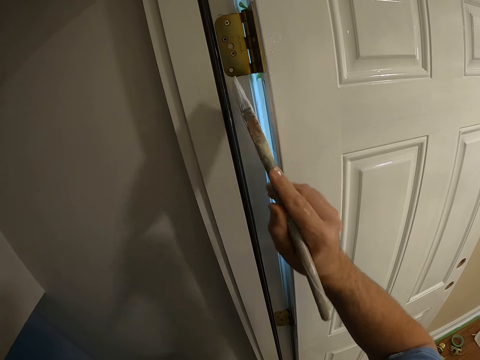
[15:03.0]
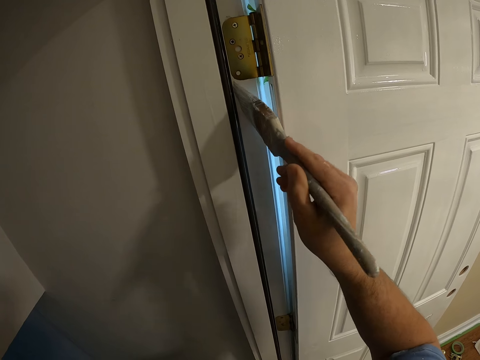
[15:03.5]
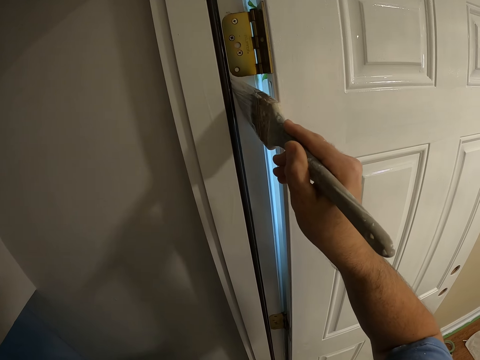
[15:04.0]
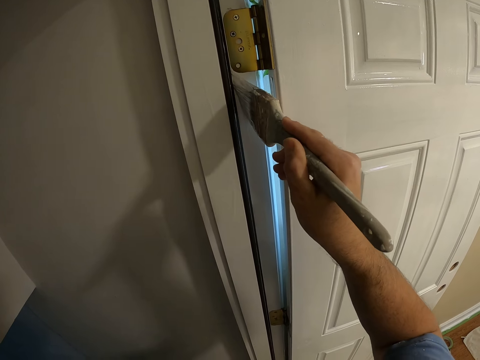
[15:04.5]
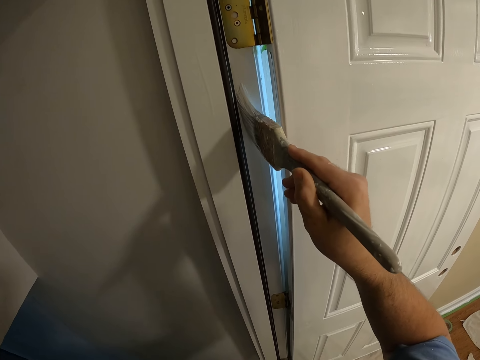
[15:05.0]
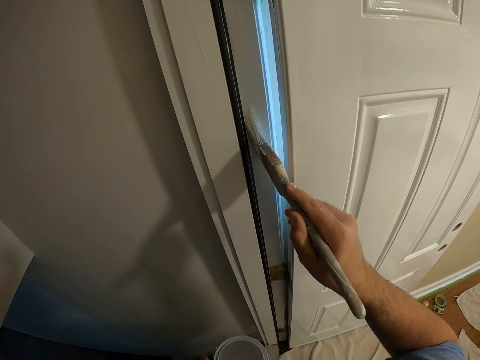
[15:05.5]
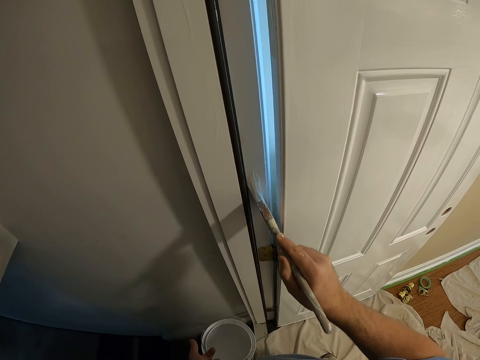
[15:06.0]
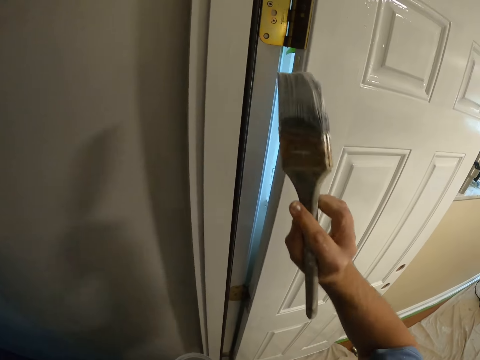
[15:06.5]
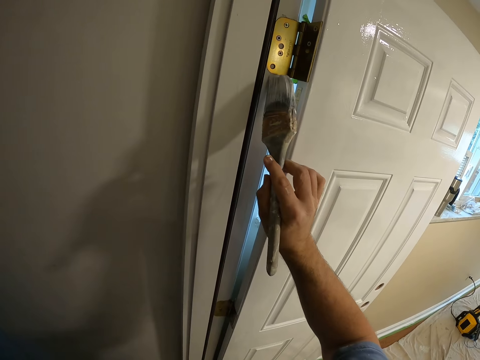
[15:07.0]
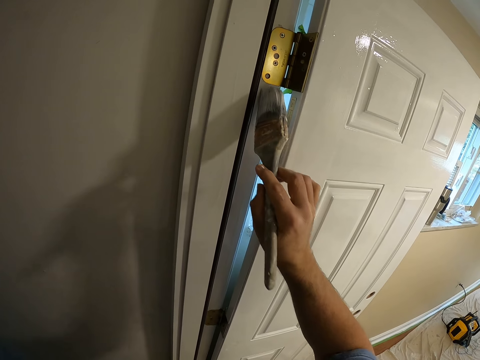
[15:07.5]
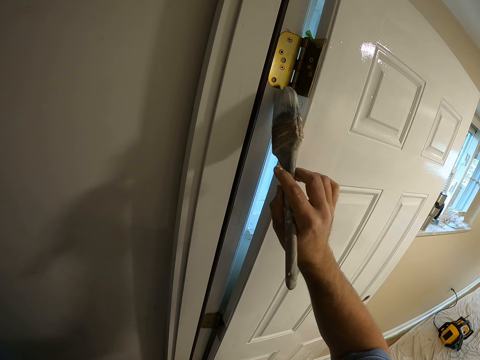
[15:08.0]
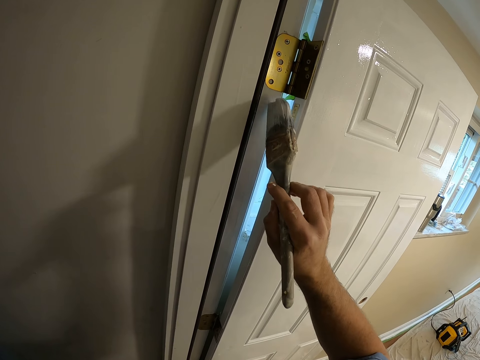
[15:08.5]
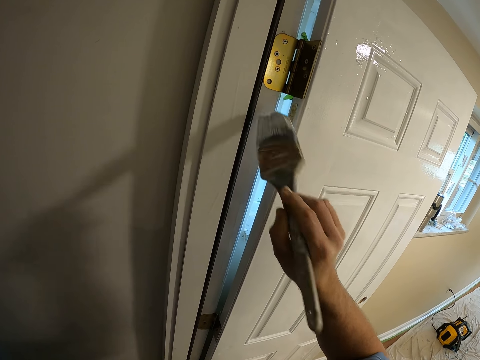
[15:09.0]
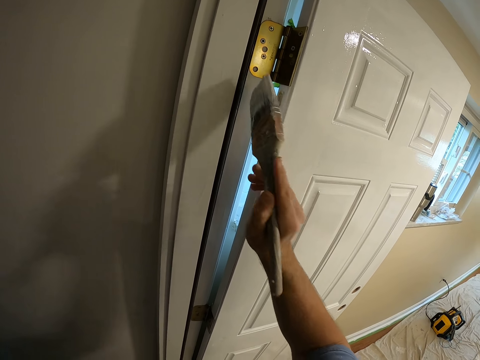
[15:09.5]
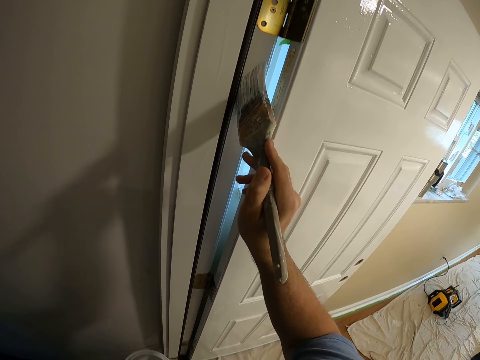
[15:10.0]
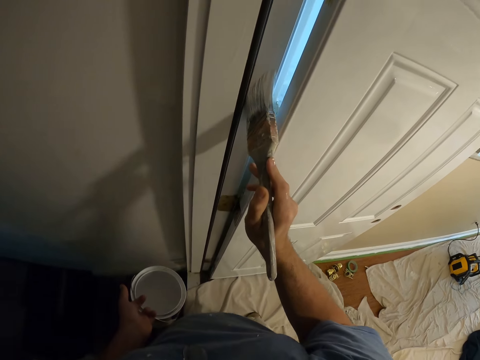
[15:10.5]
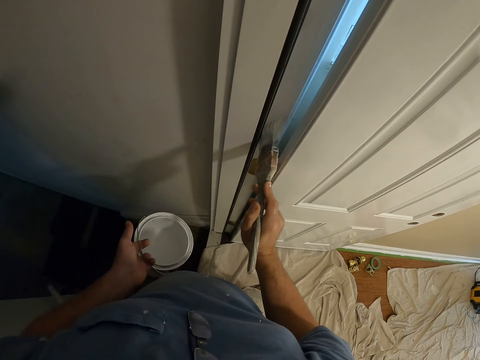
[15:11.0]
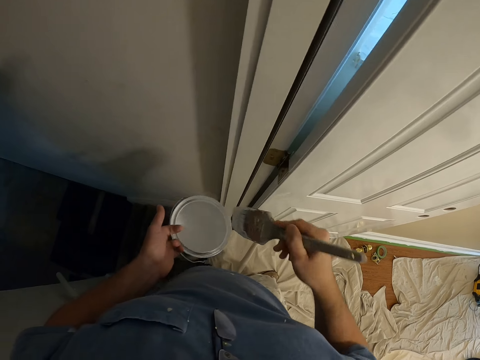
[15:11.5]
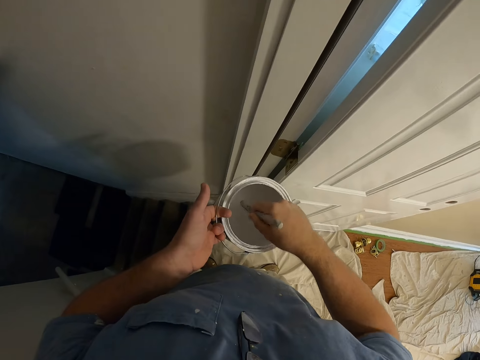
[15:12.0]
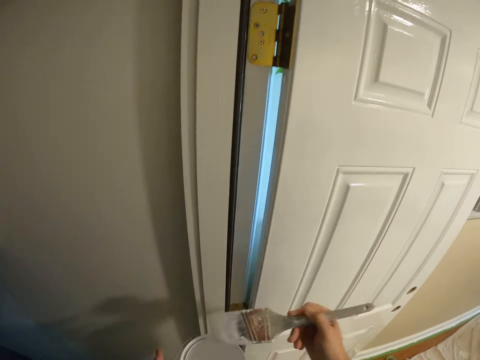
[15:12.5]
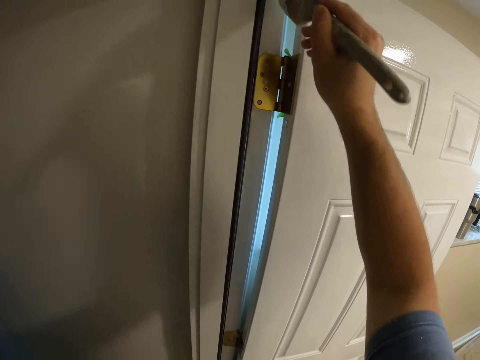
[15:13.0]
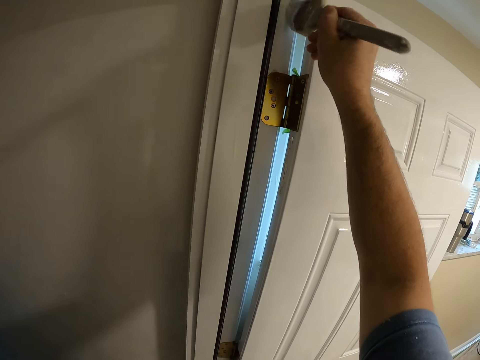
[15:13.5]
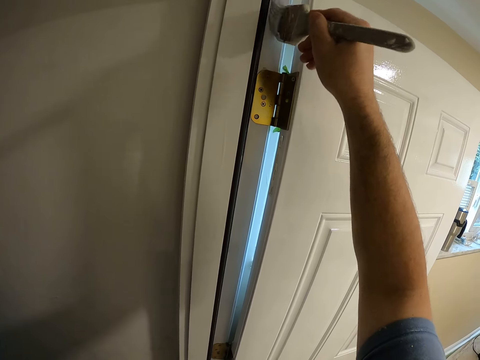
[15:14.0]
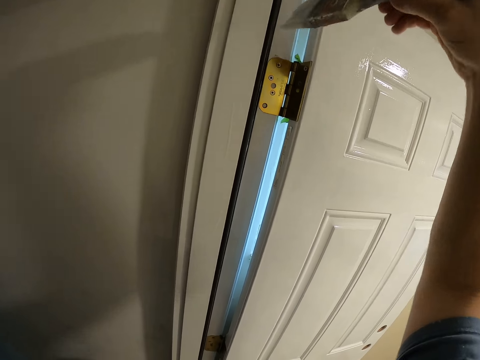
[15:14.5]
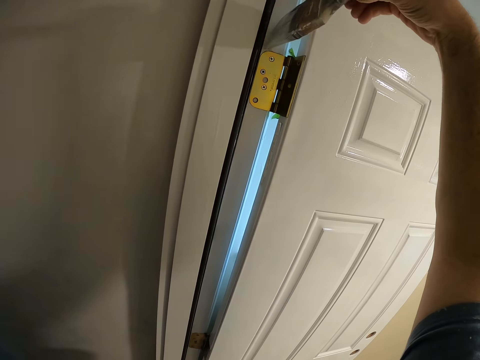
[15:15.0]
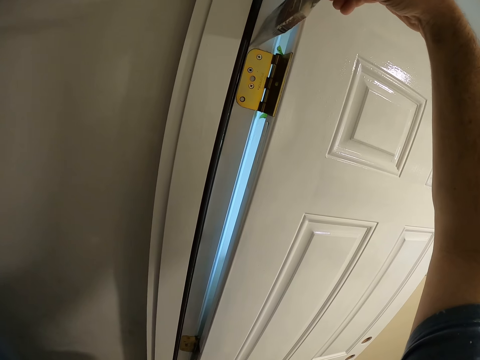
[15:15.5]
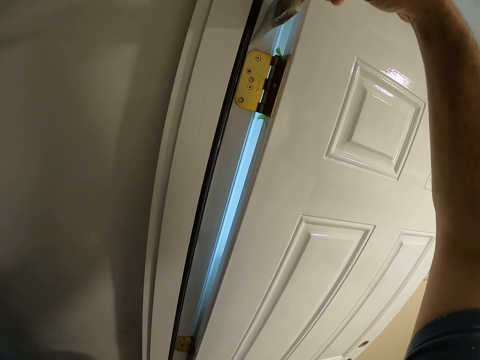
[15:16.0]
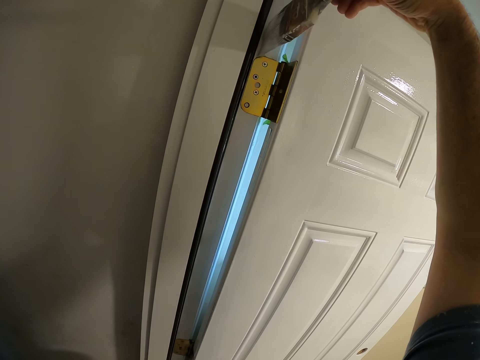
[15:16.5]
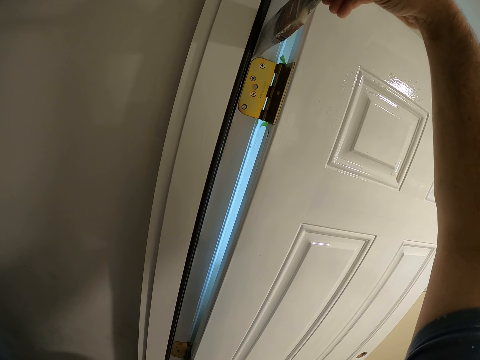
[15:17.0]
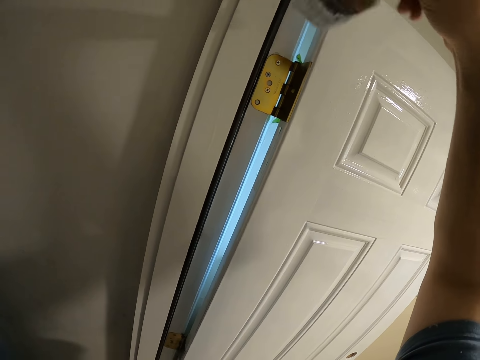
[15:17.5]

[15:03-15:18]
The camera wearer scoops paint from the can with a paint brush. They apply paint on the door frame with the paint brush.

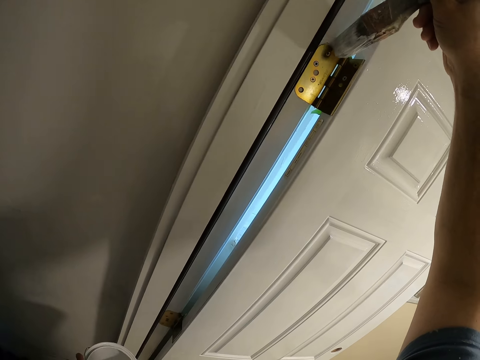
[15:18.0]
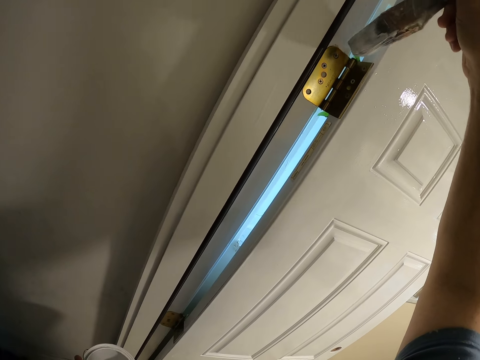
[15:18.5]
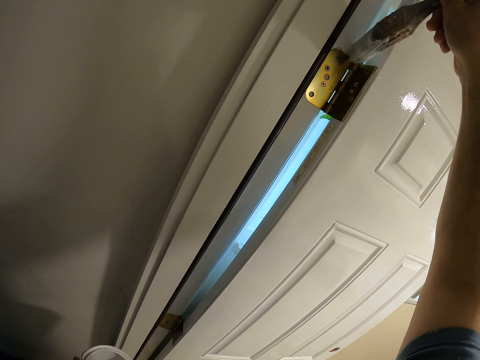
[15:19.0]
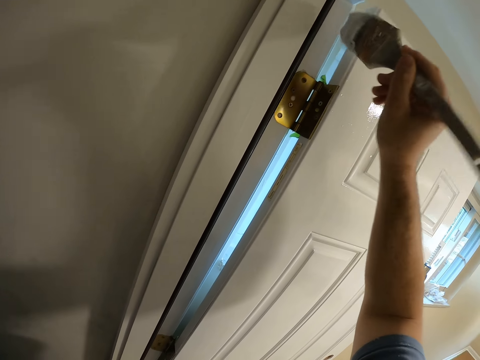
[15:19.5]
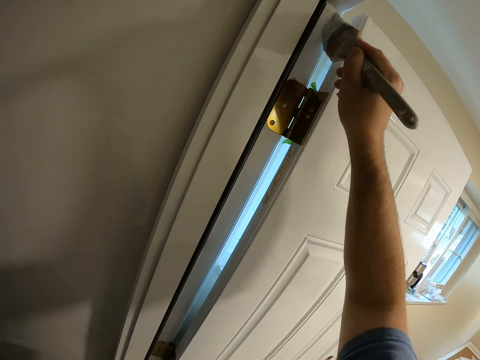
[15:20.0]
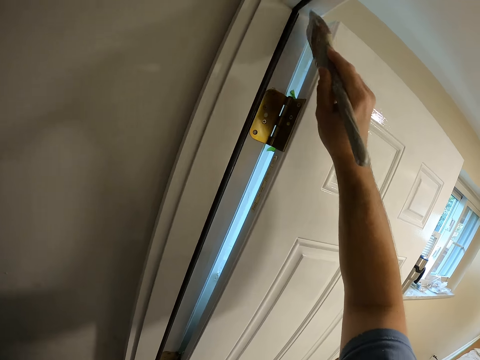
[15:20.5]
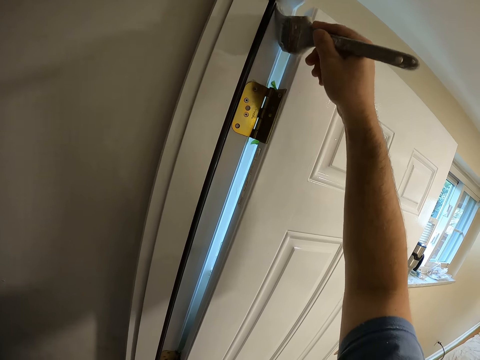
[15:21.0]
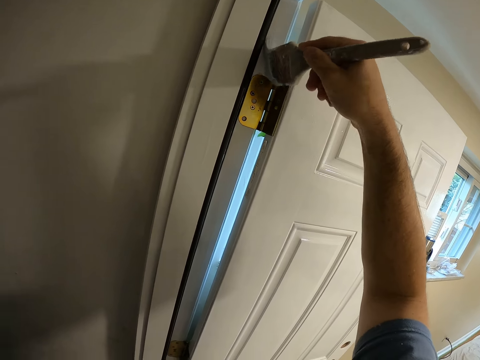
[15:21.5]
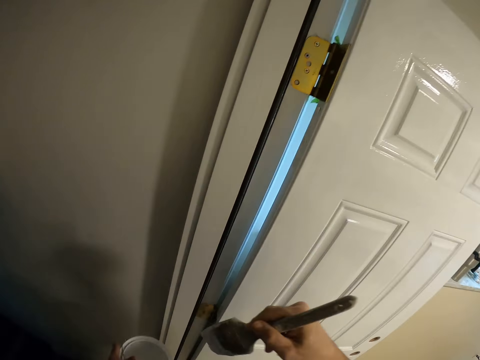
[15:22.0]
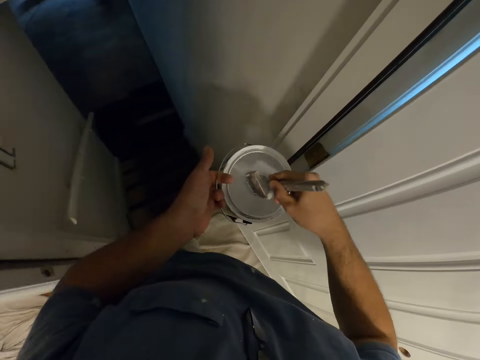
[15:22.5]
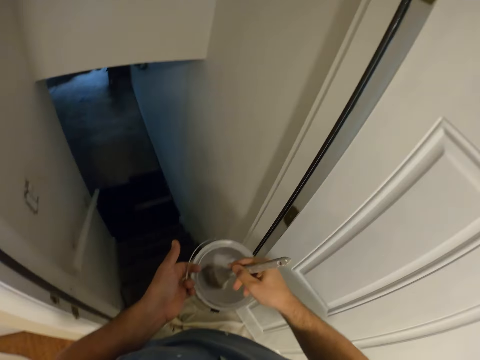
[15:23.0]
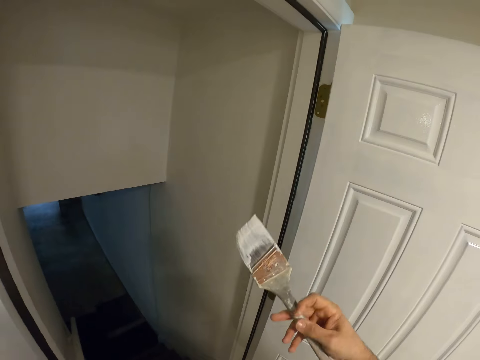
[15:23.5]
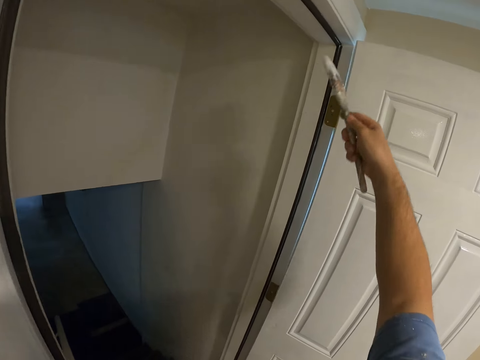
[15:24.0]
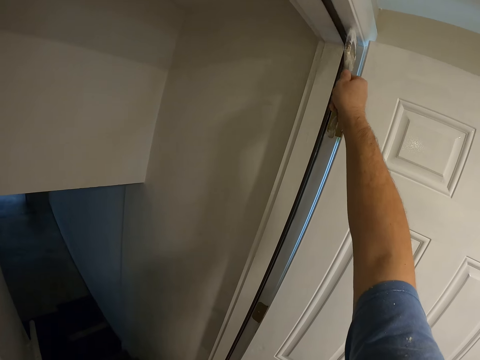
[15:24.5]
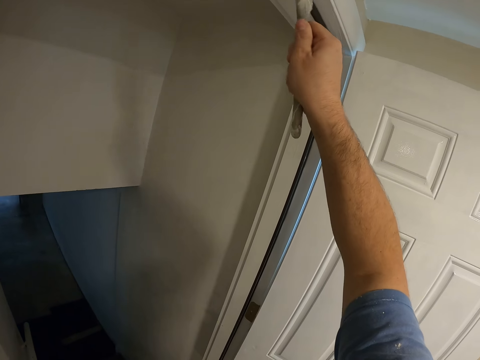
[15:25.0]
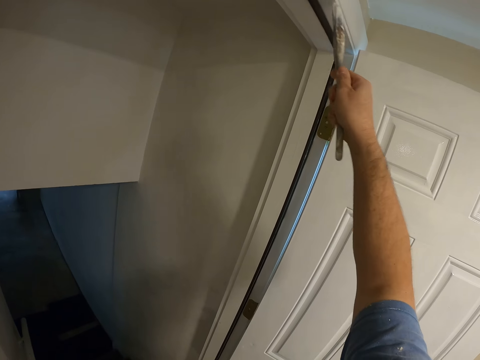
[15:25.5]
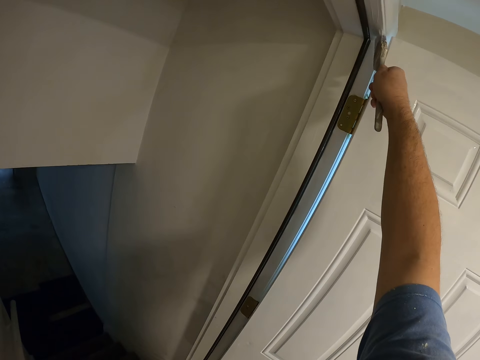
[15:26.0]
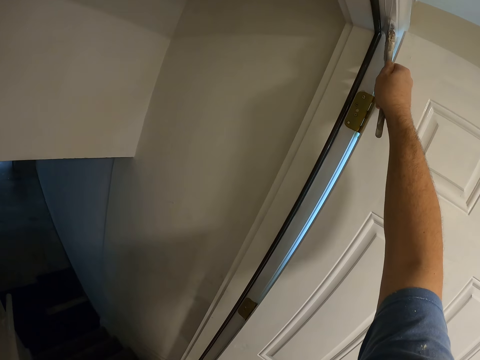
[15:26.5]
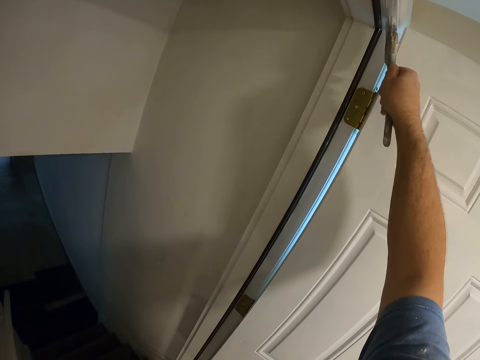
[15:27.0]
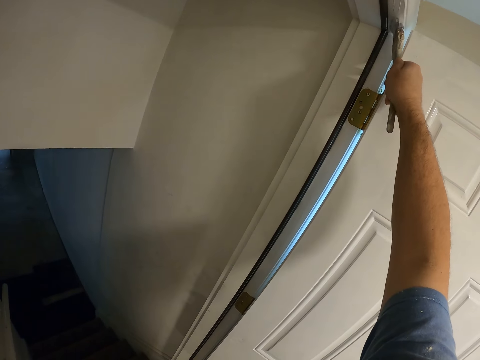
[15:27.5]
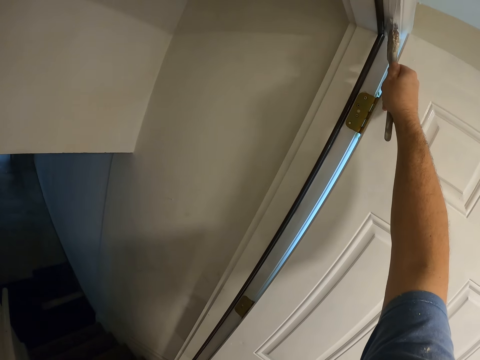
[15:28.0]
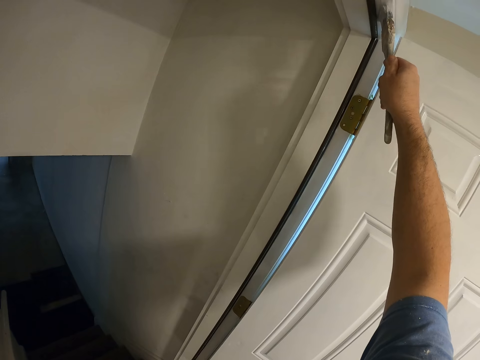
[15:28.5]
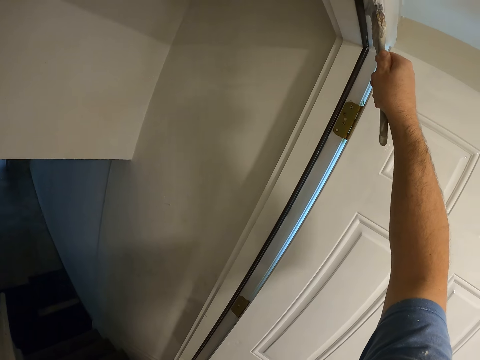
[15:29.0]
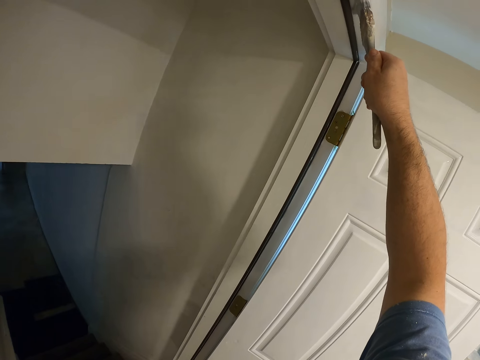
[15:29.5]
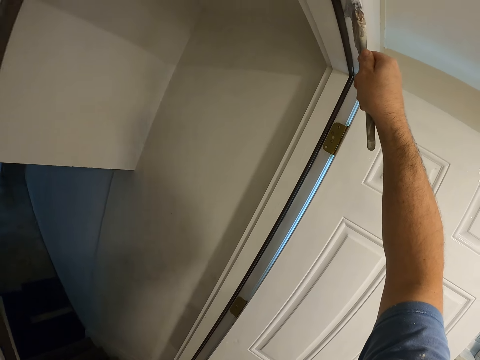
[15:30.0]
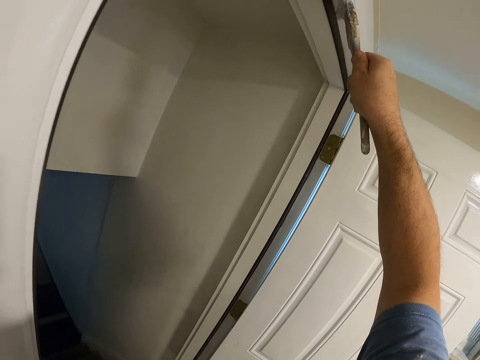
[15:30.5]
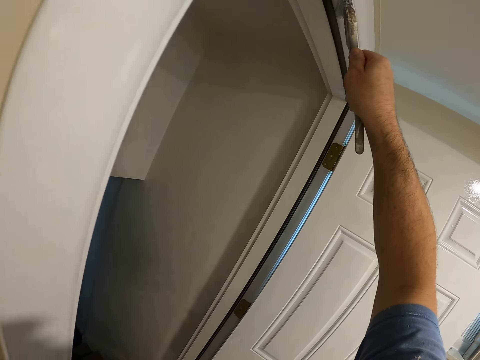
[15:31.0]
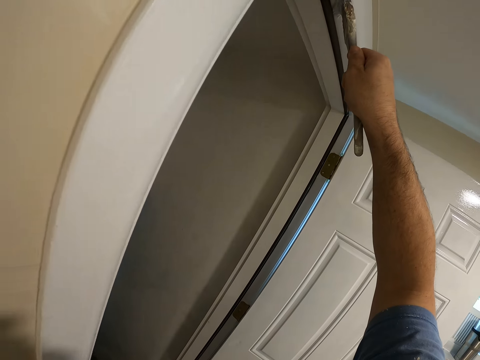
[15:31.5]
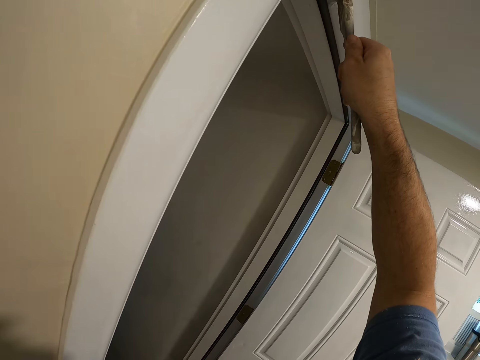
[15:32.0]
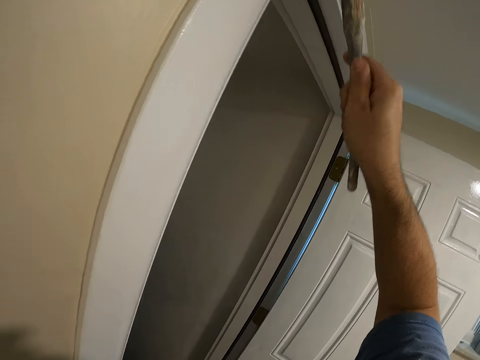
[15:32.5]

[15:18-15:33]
The camera wearer scoops paint from the can with a paint brush. They apply paint on the door frame with the paint brush.
